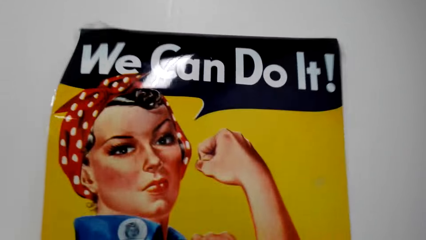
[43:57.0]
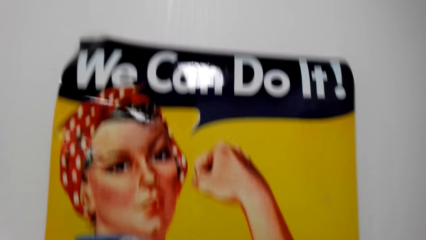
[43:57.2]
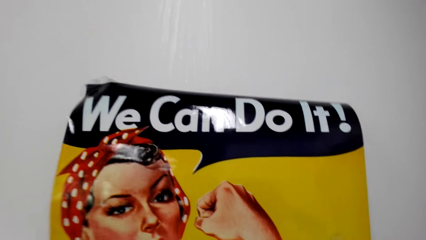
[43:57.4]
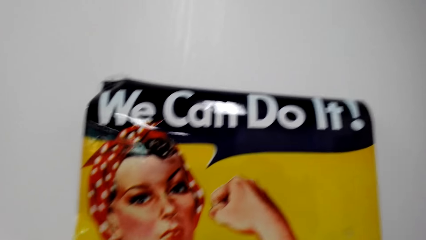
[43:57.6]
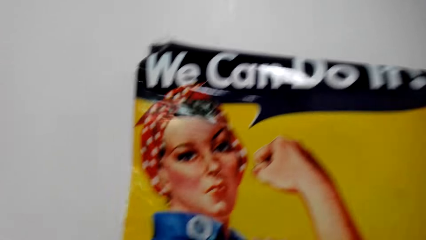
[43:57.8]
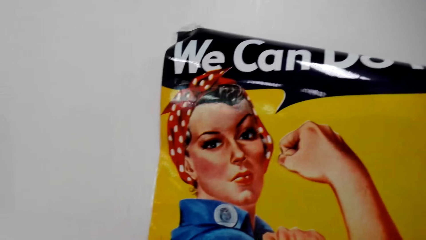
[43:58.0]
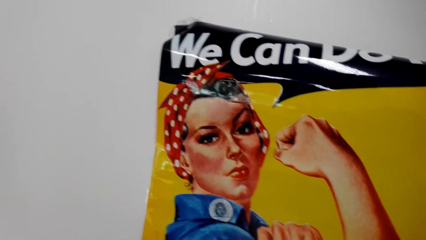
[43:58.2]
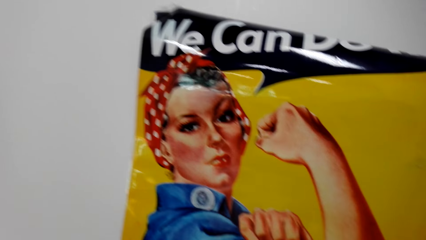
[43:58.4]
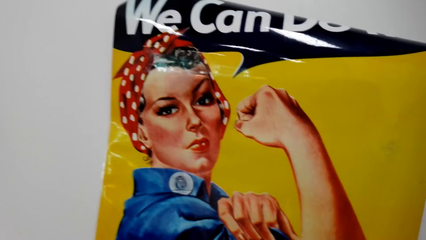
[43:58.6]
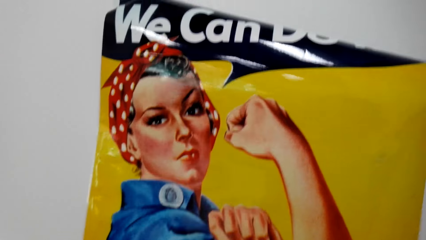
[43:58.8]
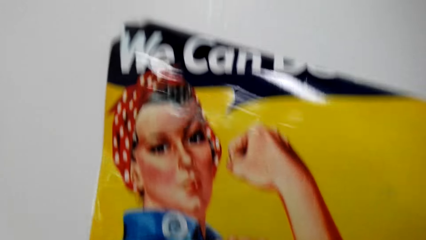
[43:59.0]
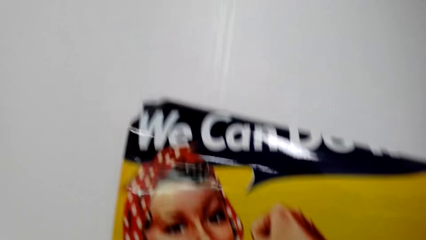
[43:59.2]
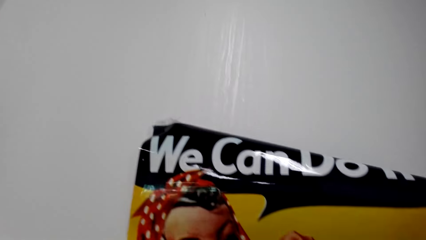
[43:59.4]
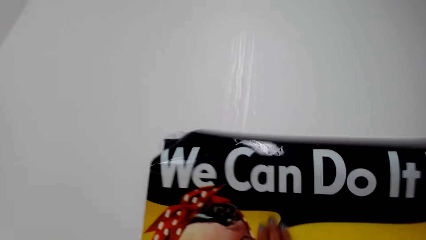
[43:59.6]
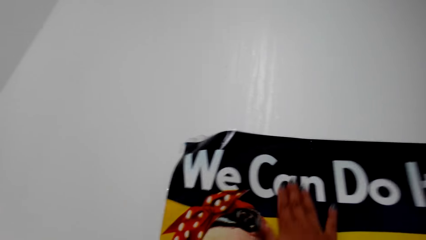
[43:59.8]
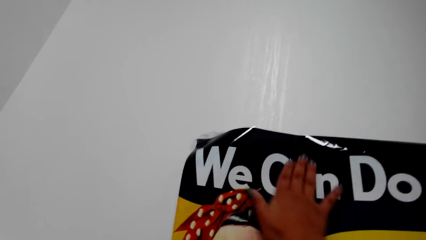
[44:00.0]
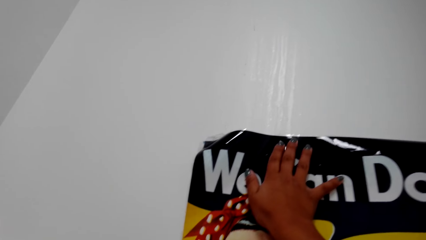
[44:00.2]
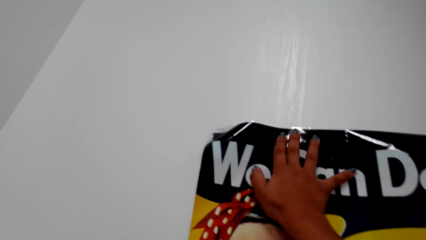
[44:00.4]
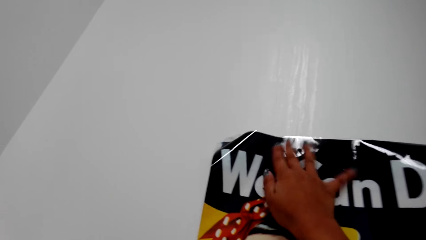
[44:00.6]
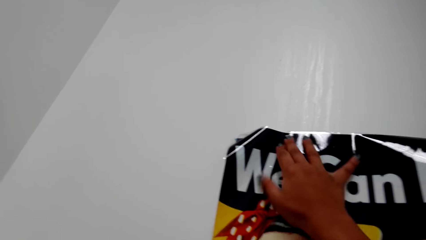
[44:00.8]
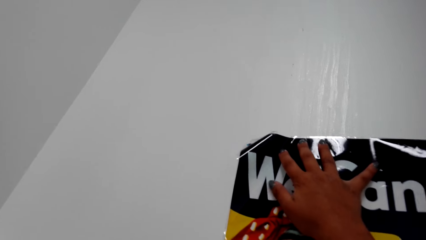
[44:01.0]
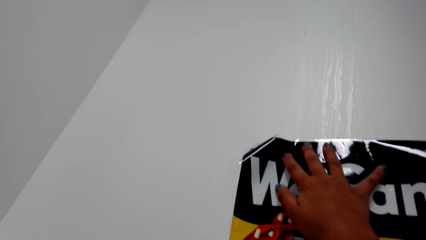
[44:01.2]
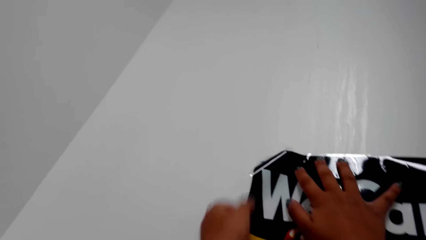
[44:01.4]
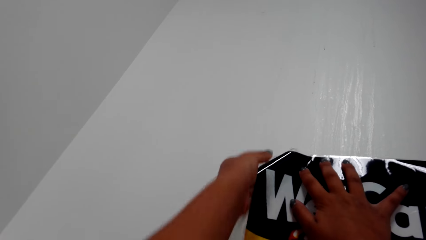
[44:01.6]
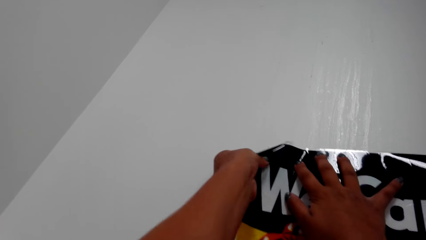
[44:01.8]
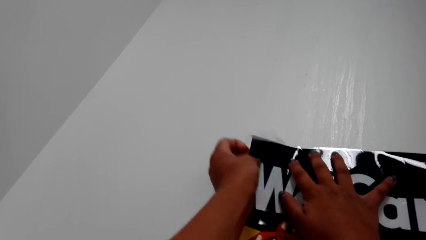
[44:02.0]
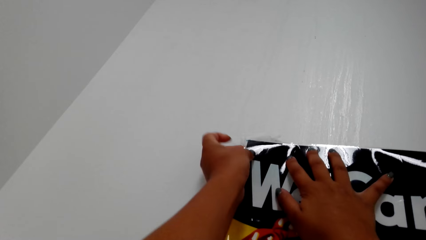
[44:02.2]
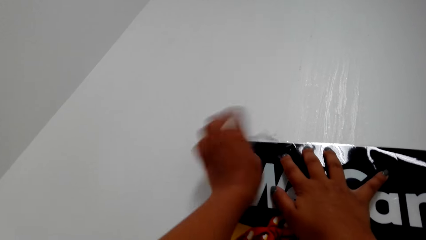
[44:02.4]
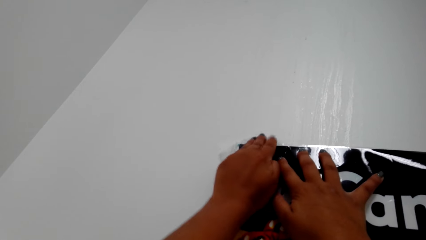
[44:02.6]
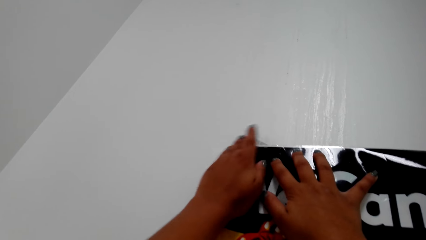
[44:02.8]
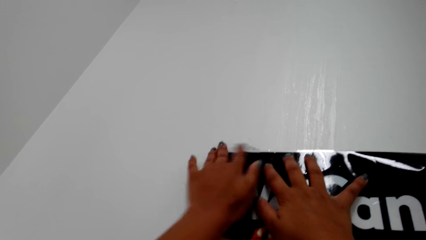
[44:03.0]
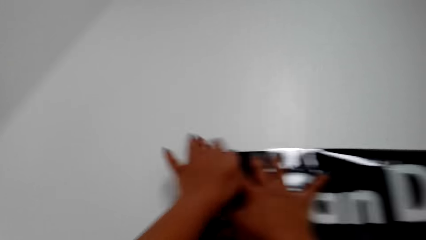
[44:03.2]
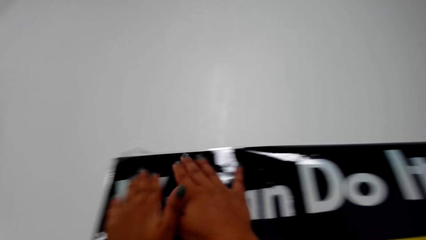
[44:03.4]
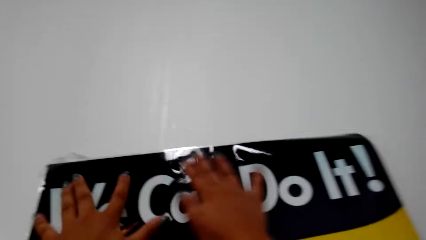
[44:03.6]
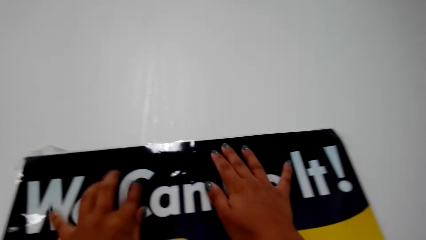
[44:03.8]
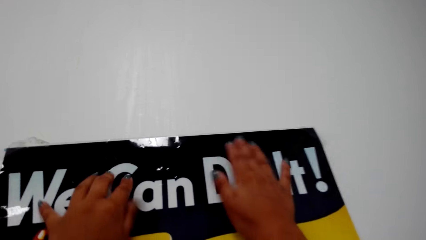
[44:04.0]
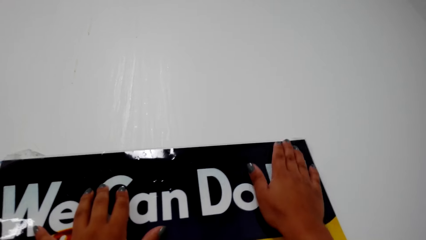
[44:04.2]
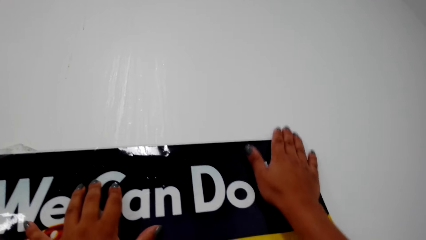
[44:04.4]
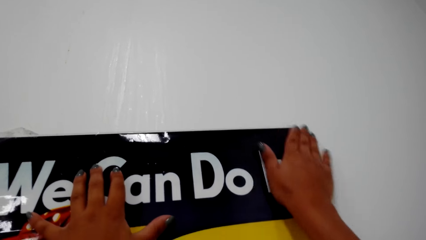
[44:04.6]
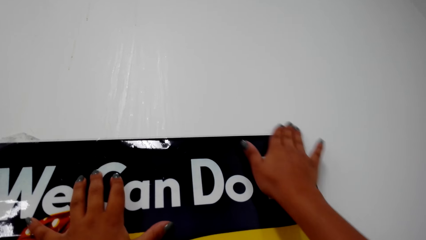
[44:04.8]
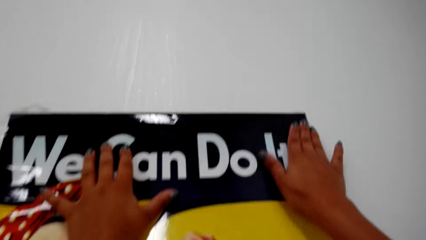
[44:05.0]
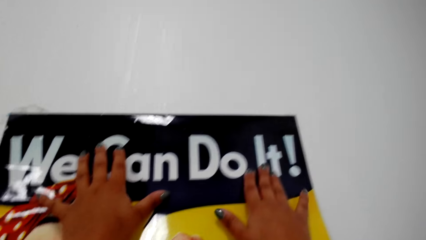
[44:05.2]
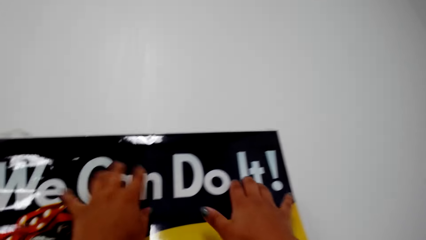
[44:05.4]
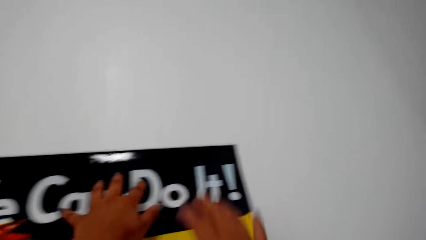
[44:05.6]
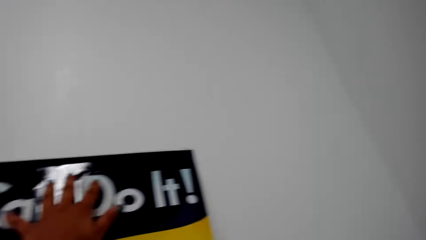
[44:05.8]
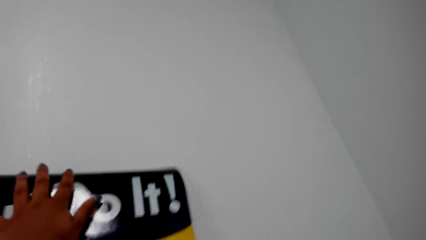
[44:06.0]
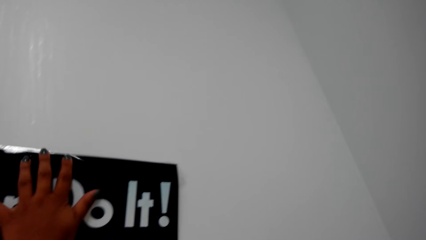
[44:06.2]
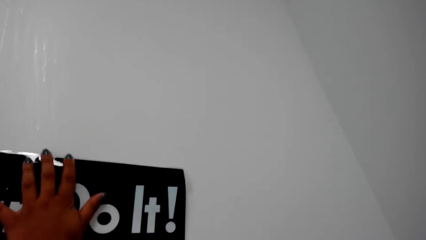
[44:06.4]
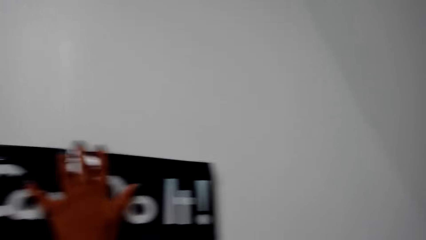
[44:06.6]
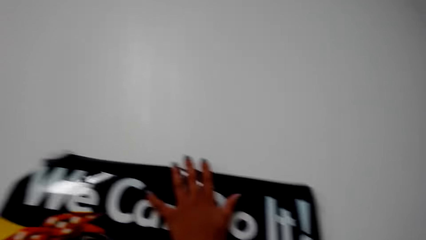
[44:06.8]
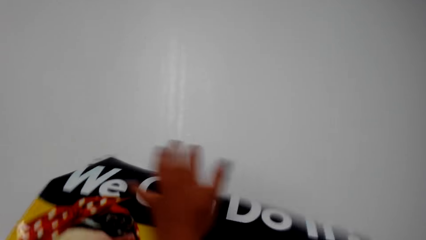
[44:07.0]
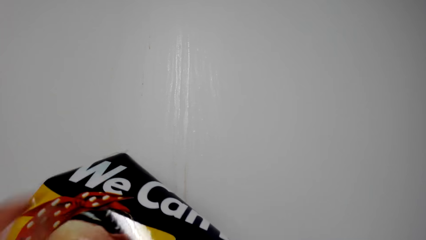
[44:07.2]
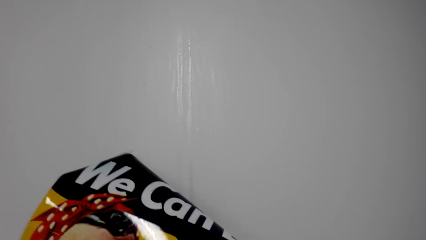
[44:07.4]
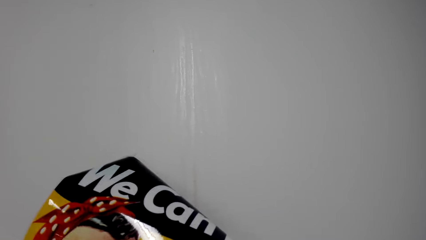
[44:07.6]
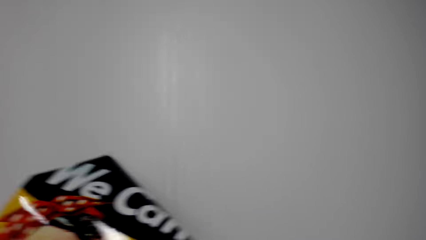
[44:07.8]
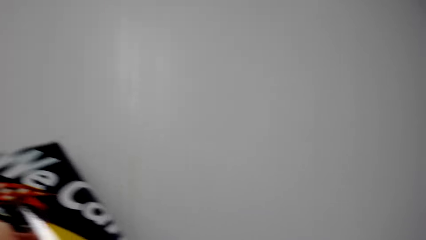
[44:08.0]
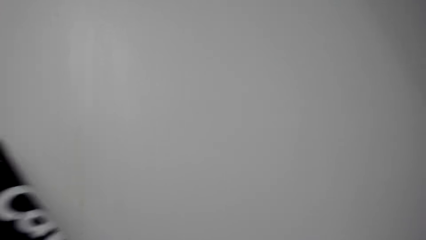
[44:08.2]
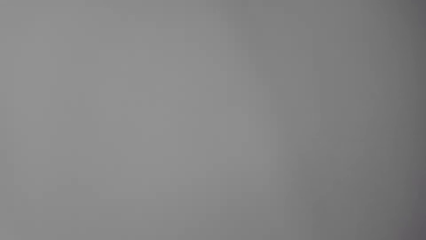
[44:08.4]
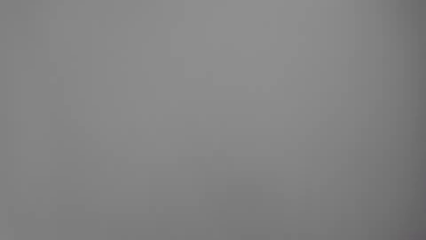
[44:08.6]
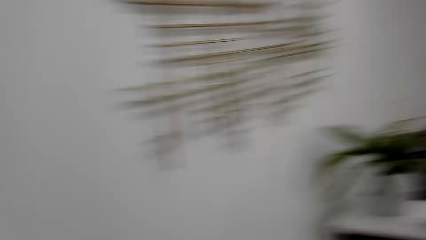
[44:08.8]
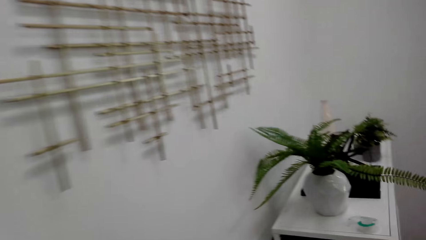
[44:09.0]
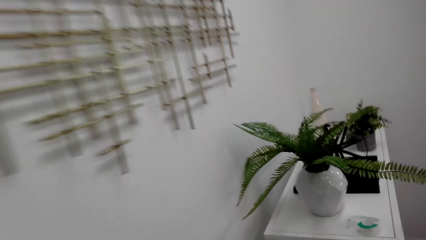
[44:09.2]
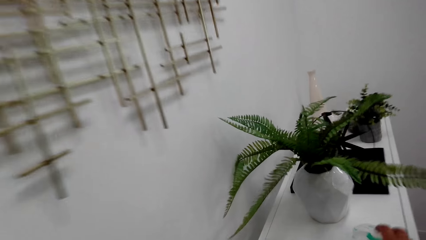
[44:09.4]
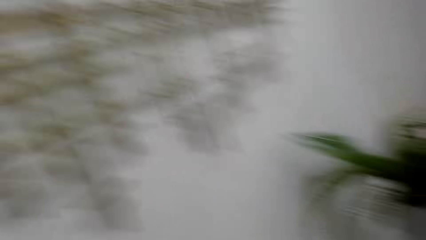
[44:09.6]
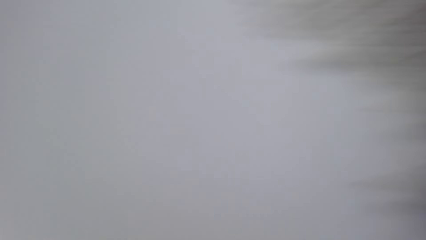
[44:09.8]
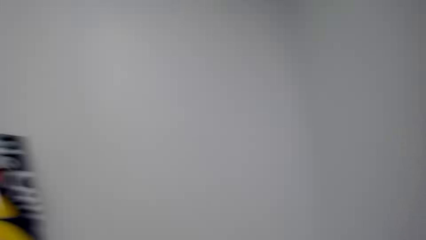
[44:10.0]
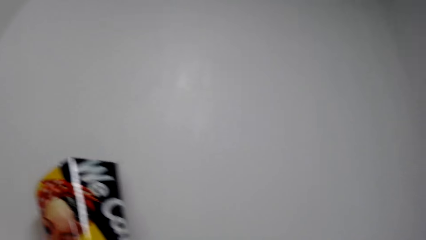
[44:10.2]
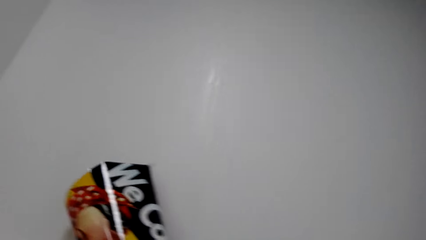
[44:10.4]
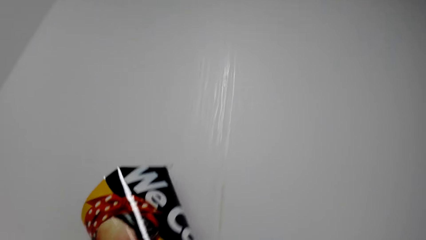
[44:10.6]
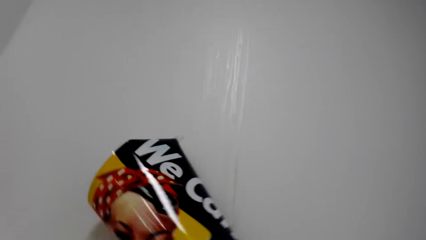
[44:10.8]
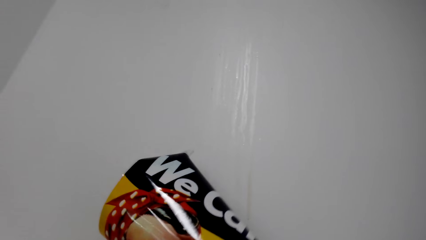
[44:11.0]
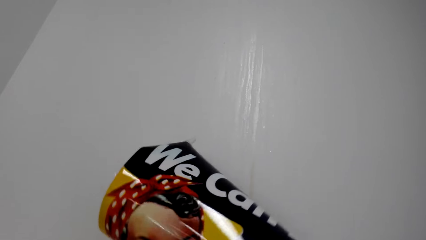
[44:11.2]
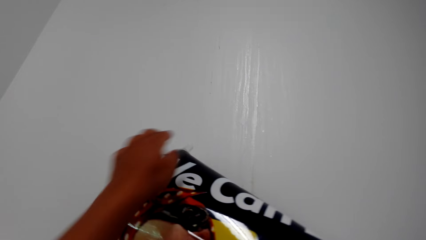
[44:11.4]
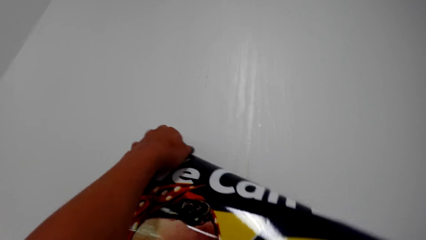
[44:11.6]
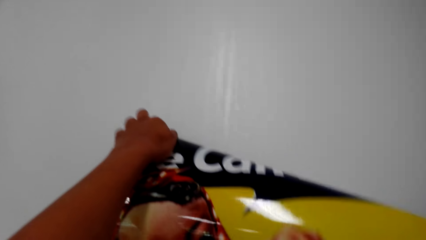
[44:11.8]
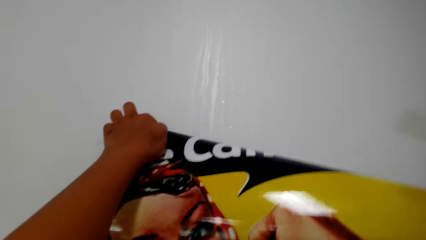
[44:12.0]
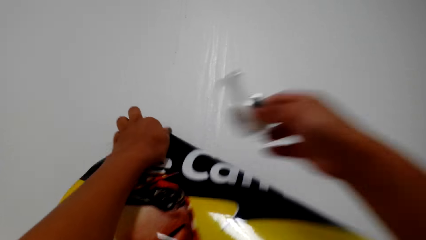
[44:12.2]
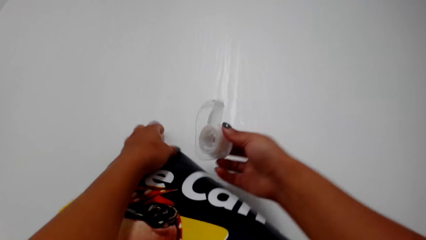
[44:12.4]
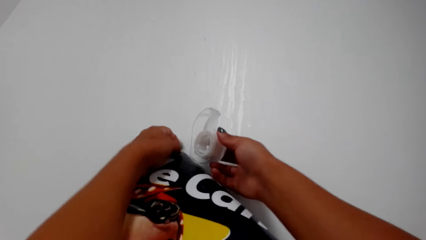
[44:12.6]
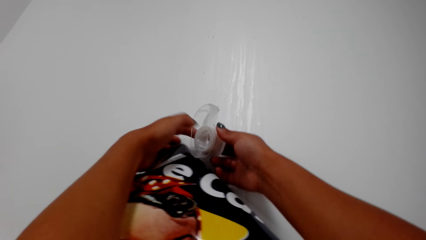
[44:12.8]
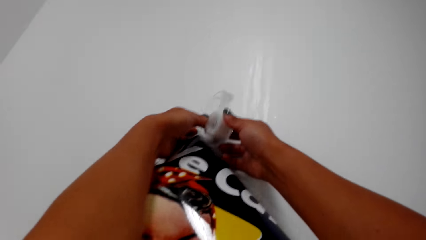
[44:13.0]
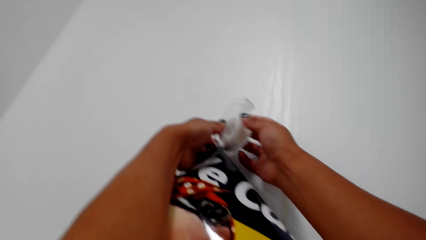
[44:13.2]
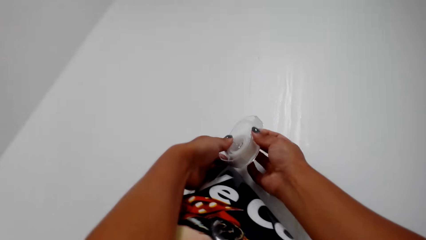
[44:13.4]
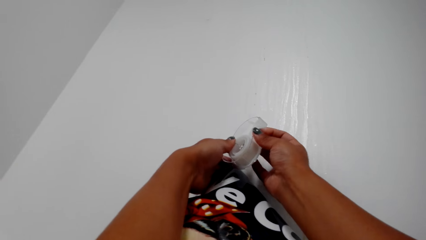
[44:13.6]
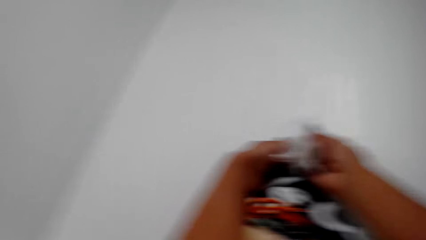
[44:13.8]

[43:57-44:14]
The camera wearer aligns the wall paper. They attach the wall paper on the wall. They align the wall paper. They straighten the wall paper. They walk in a room. They look around. They pick up a sellotape on a table. They walk in the room. They straighten the wall paper.
